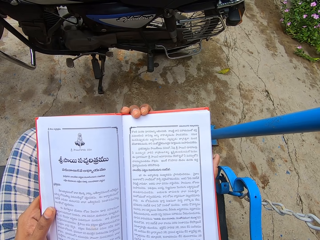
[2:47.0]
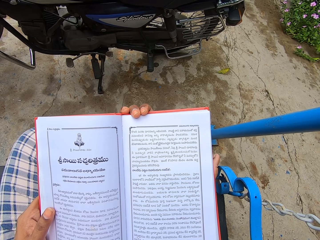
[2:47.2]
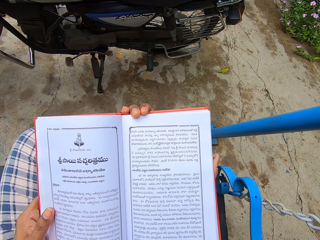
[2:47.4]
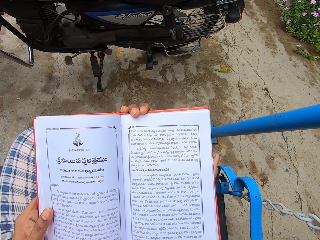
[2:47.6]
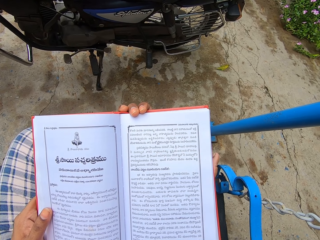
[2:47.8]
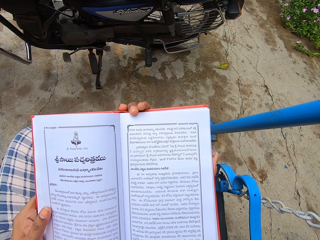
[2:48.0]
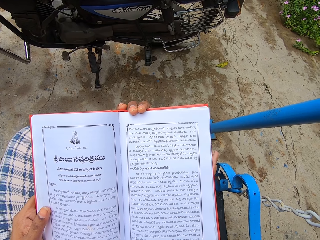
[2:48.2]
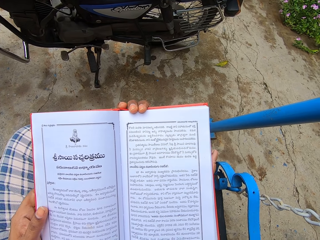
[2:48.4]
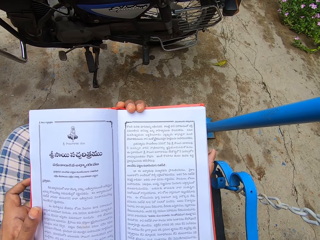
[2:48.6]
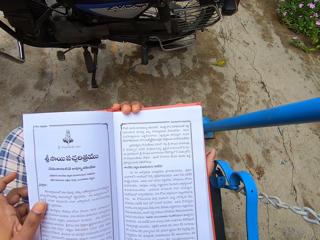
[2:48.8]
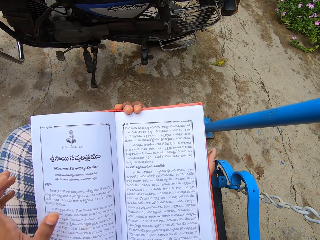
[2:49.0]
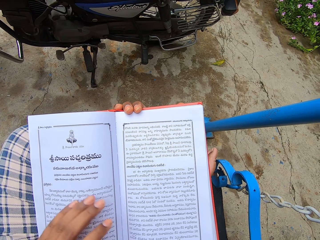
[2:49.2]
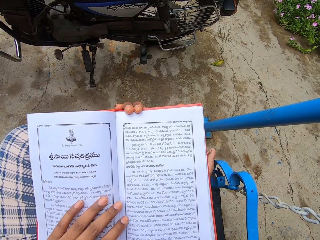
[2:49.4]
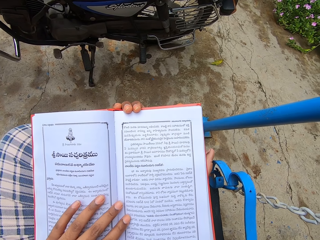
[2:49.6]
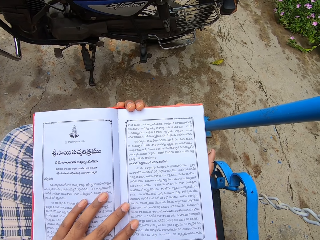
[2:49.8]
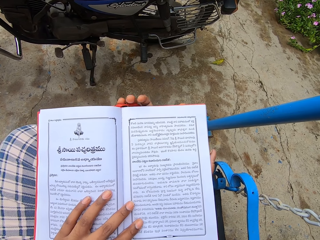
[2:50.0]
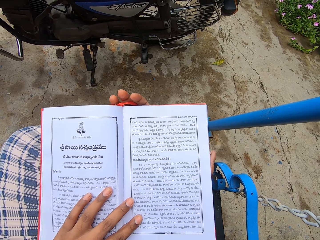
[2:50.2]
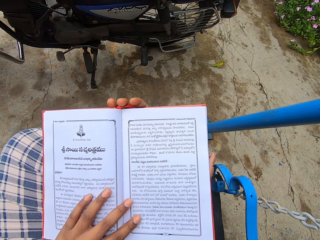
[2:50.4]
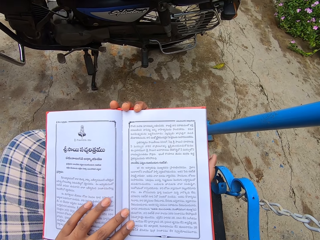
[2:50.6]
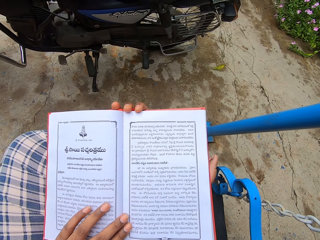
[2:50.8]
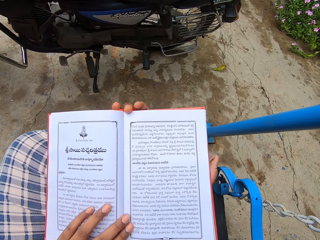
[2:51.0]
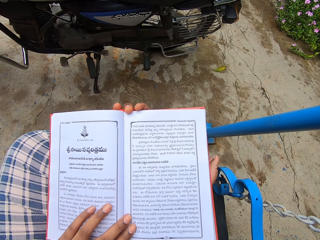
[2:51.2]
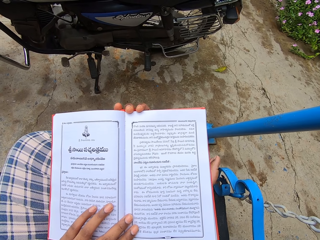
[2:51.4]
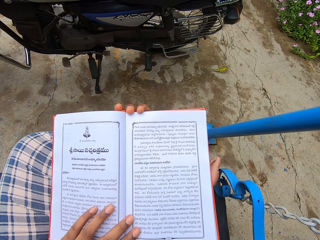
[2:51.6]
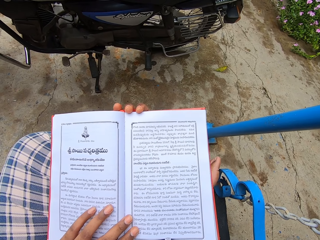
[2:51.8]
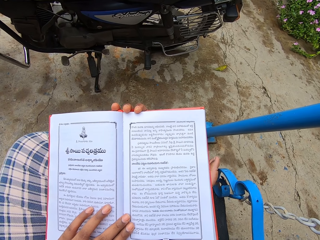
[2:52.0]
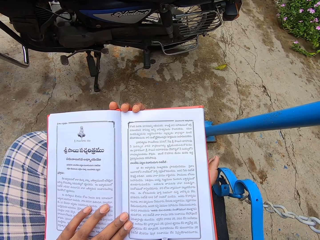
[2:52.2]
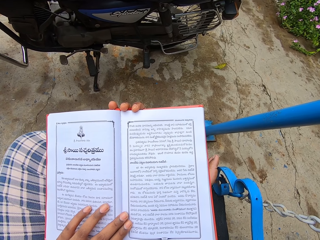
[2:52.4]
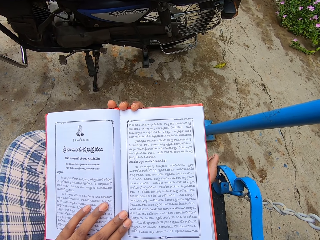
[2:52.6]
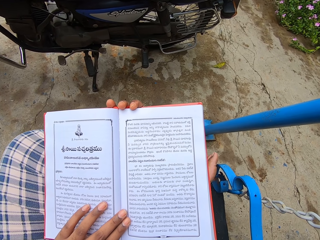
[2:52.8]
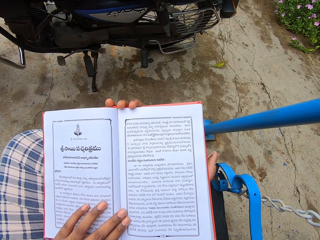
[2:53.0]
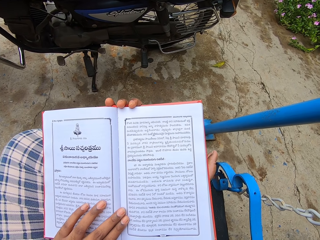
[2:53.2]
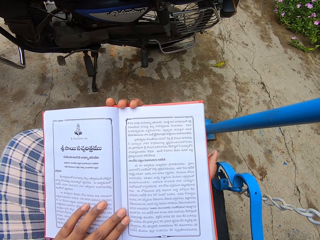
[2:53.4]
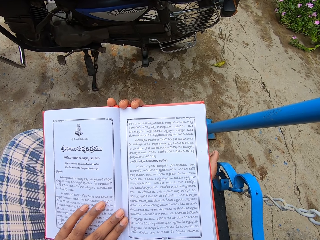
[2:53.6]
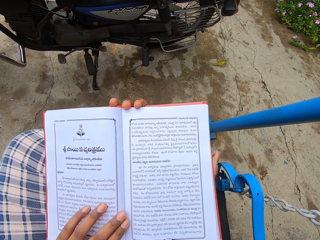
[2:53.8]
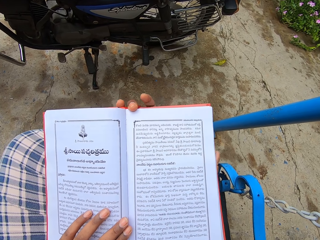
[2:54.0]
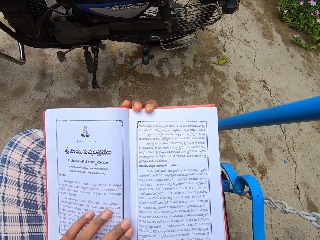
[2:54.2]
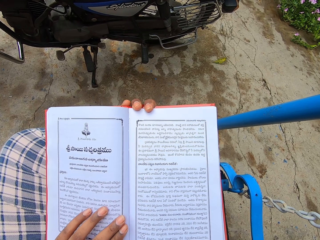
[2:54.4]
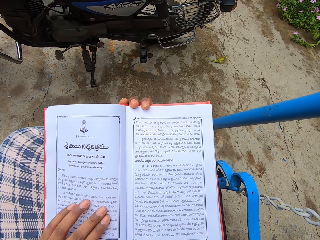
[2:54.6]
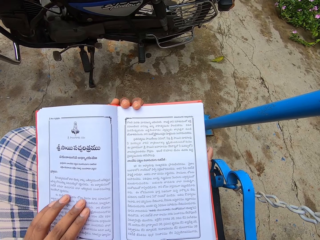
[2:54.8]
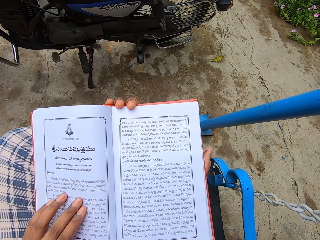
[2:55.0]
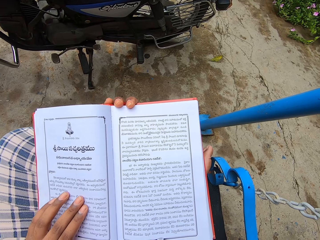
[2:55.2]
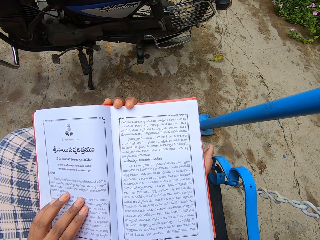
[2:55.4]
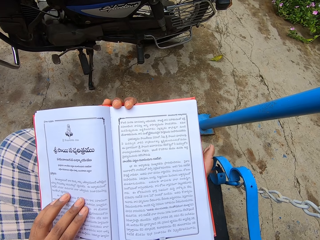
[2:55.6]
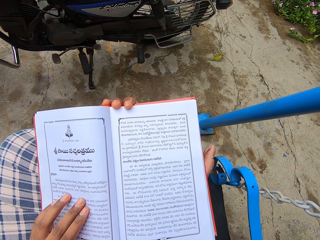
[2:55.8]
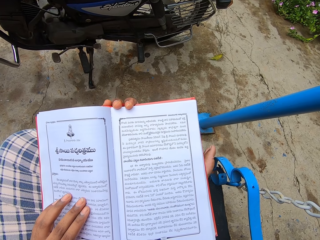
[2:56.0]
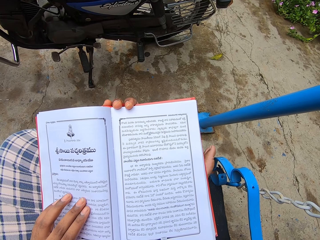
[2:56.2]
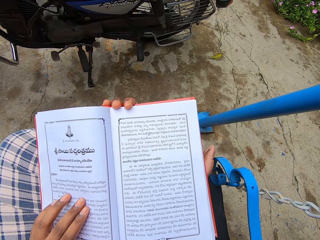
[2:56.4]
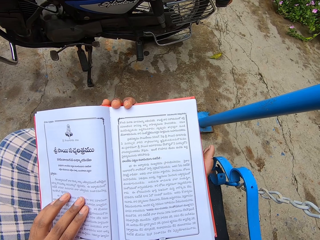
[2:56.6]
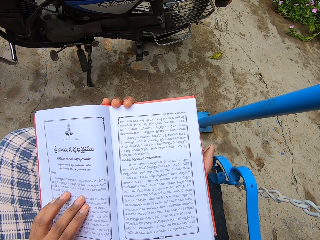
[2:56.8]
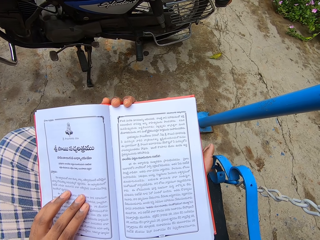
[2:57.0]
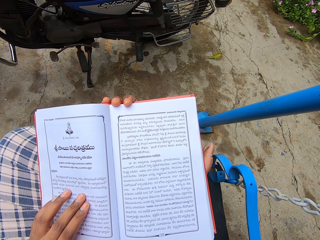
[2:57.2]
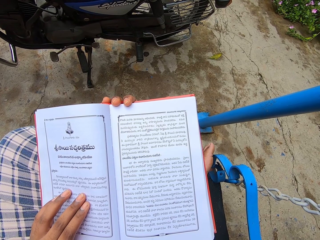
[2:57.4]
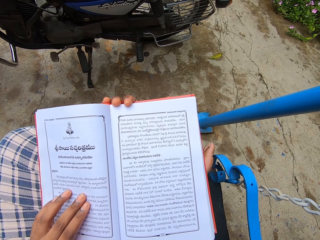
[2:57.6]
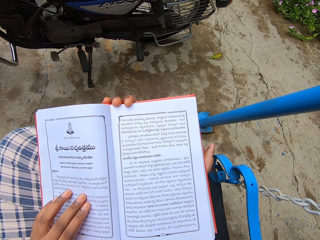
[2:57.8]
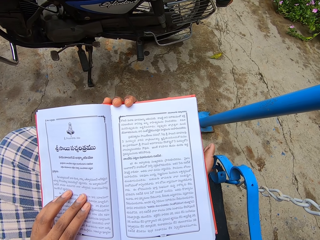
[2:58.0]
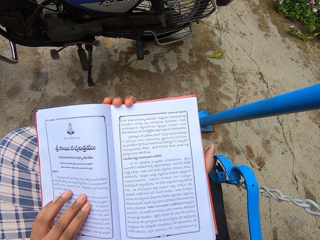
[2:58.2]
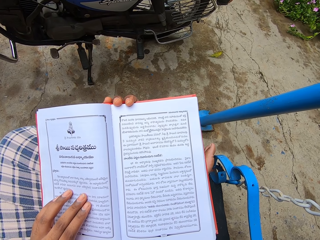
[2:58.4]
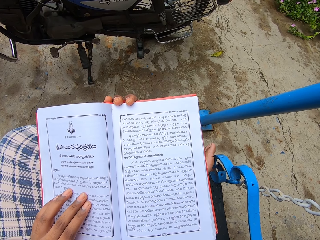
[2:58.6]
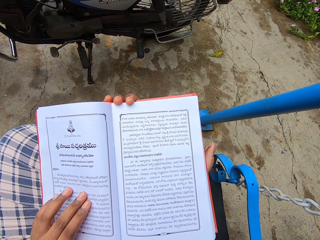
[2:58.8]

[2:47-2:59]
The camera wearer puts the left hand on the book. They read the book.

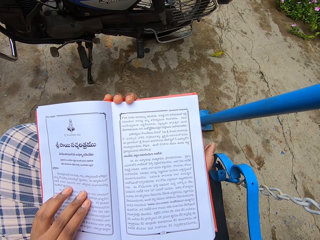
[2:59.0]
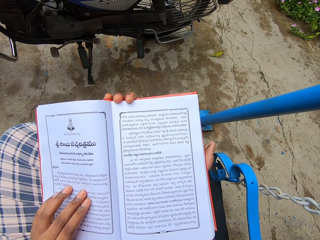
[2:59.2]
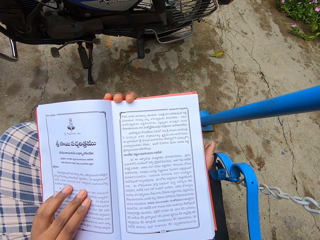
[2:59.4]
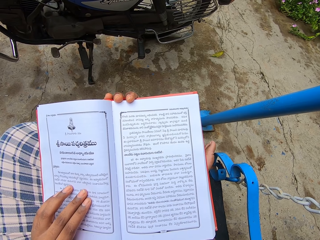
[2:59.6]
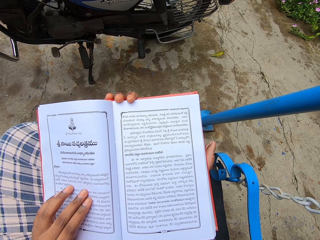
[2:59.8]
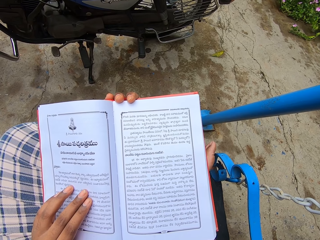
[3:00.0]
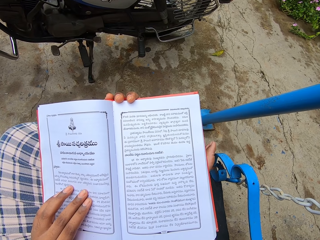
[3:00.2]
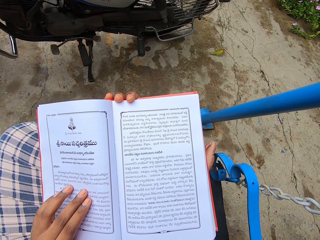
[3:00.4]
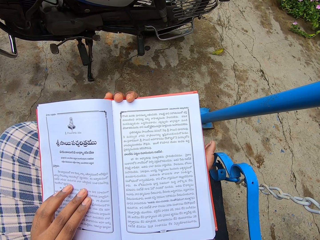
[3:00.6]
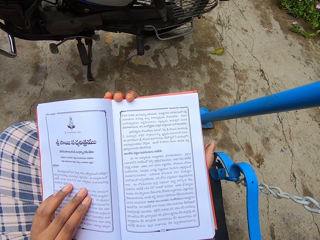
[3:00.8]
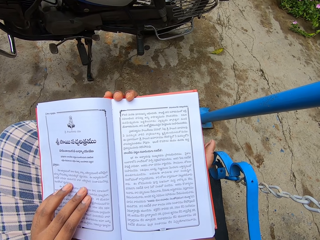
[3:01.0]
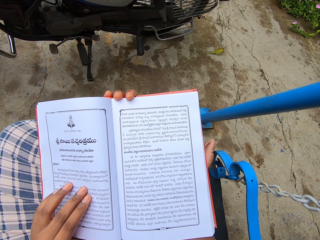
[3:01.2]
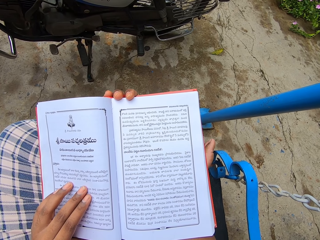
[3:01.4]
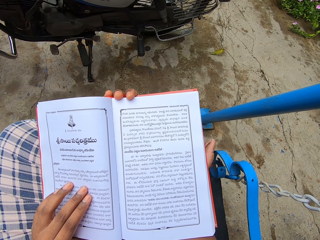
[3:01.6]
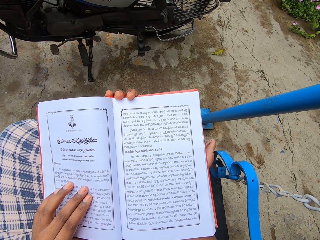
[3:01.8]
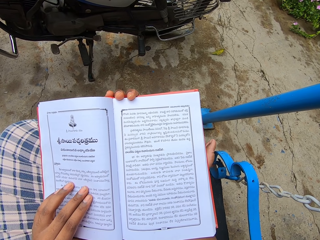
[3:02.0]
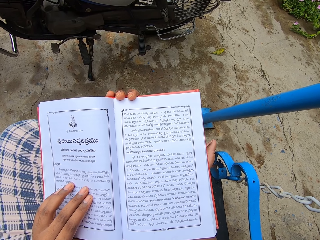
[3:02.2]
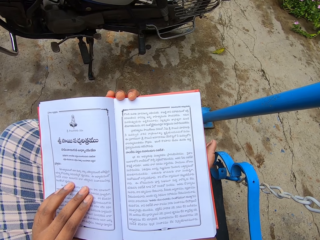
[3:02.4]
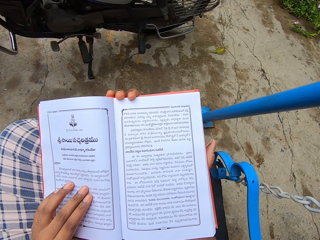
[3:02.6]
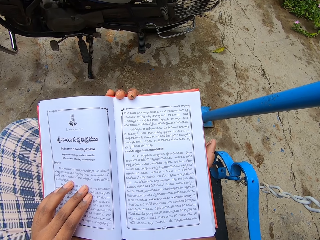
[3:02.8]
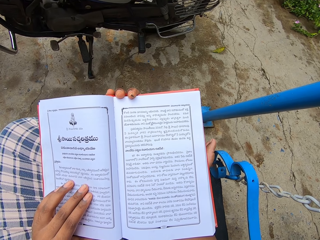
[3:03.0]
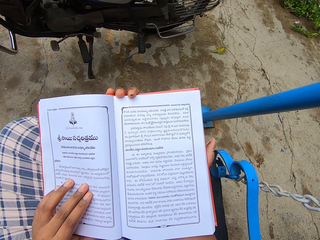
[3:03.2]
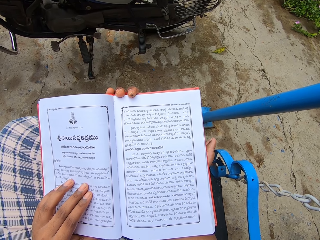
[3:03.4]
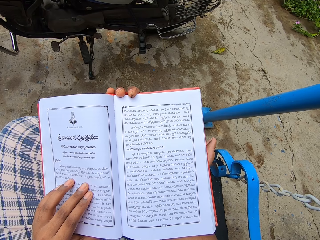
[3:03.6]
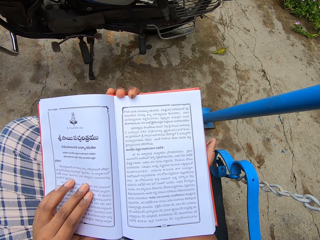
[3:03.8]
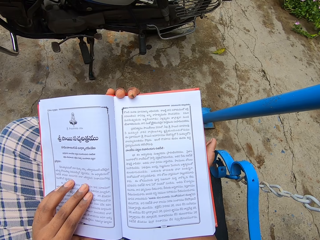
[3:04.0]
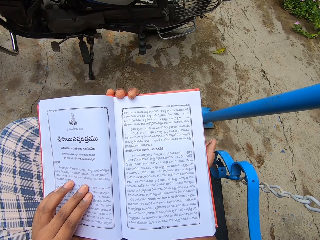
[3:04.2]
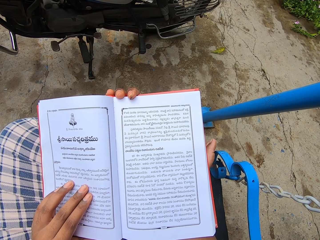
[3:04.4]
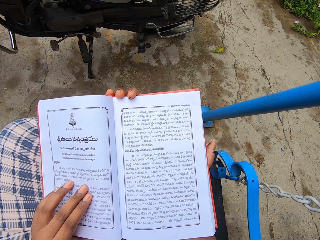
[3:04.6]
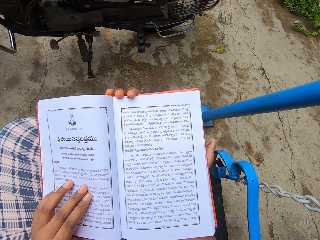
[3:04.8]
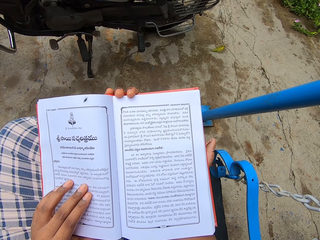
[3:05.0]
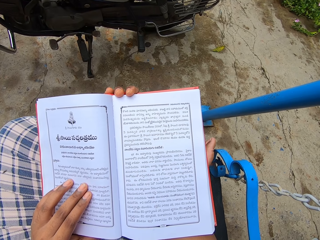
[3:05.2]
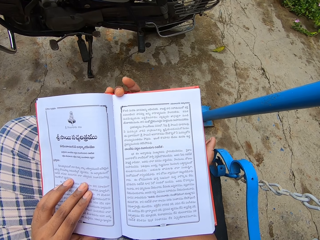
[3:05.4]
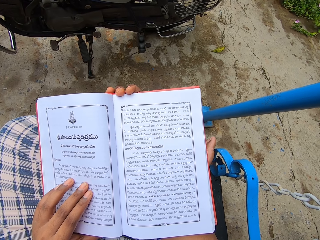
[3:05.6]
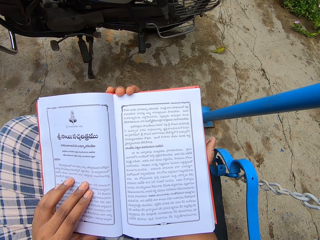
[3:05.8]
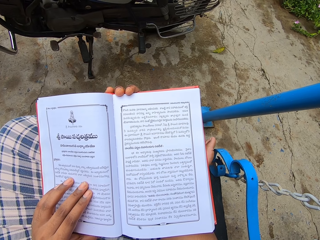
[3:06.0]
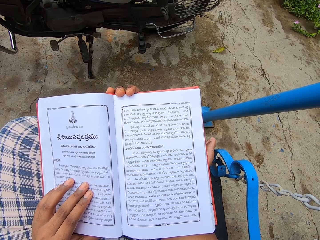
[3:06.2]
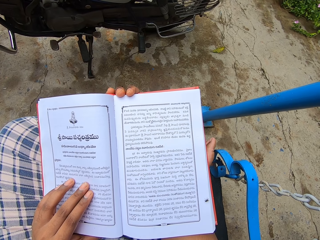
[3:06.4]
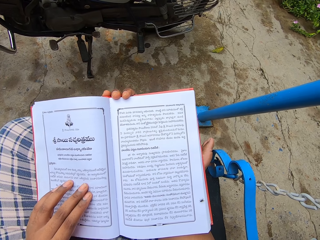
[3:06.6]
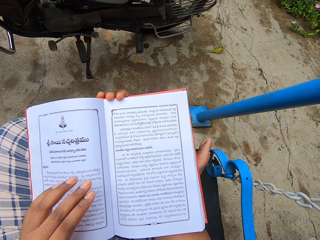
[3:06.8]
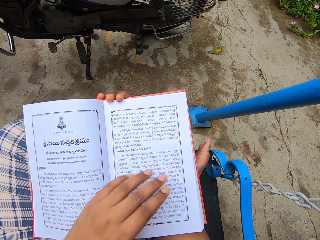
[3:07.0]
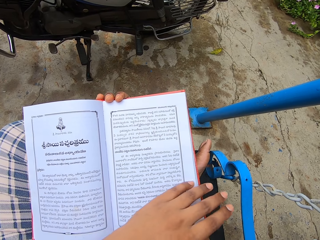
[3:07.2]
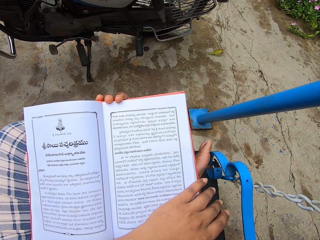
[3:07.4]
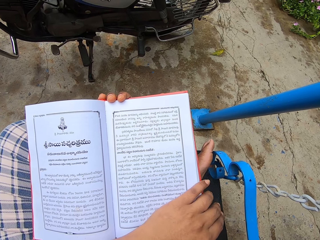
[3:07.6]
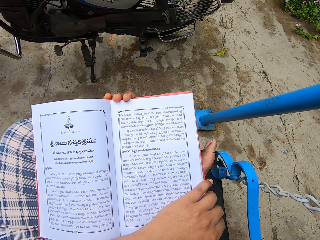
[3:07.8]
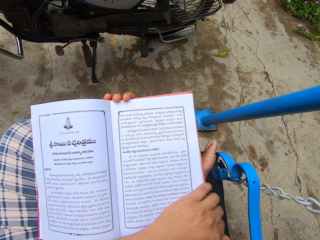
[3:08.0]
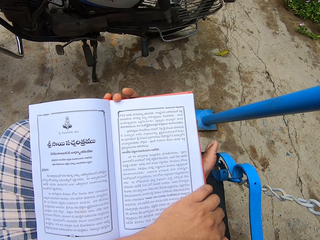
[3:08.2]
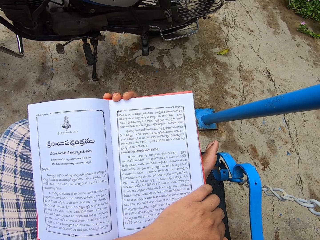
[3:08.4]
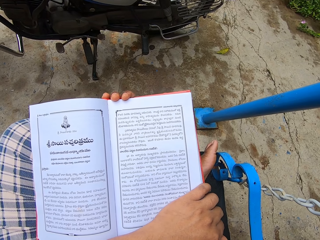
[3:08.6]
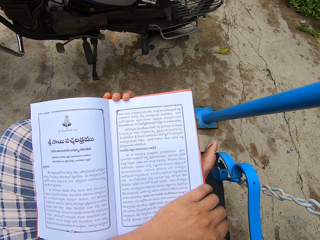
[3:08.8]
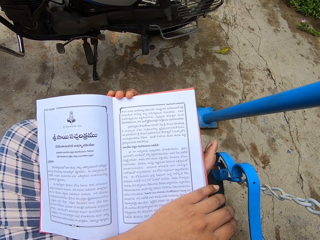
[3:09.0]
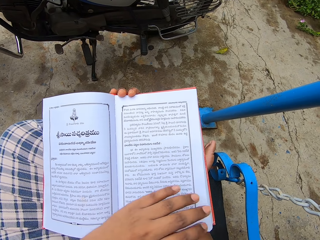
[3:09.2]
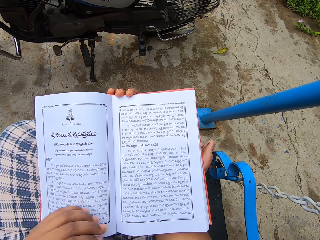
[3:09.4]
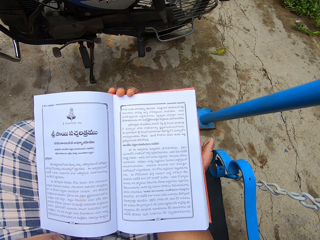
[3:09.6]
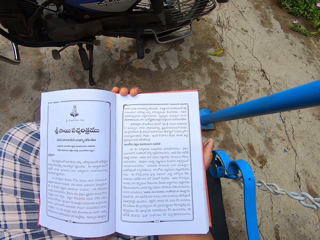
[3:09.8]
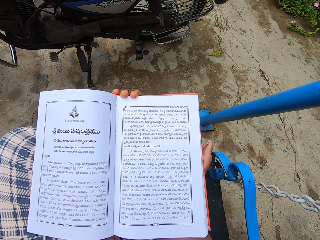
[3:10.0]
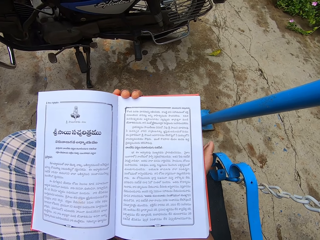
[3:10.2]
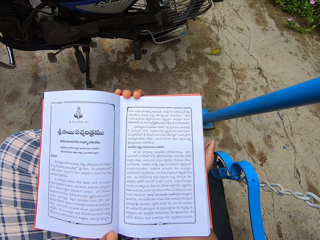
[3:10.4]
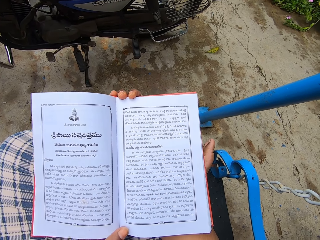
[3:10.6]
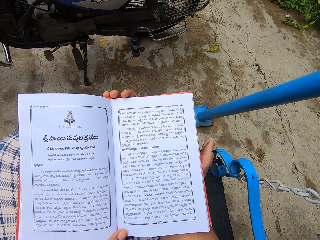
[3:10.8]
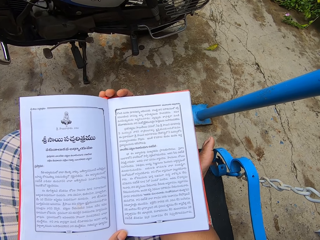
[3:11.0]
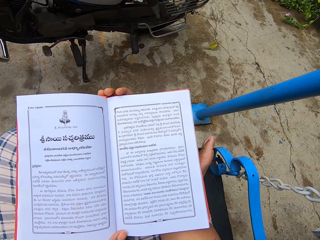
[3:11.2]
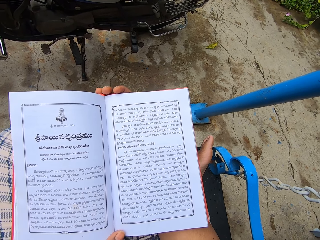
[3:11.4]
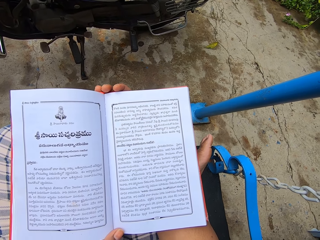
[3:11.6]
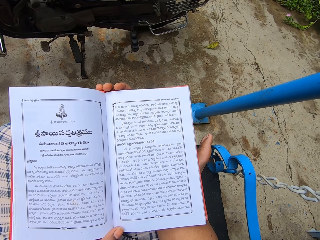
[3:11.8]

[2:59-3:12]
The camera wearer moves the index finger on the book. They read the book. They move the left hand on the book. They remove the left hand from the book. They hold the book with the left hand.
